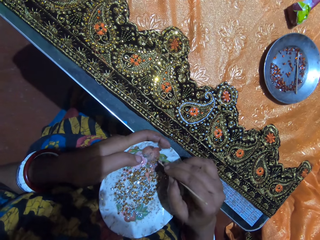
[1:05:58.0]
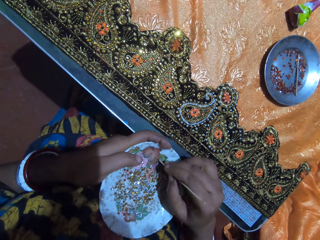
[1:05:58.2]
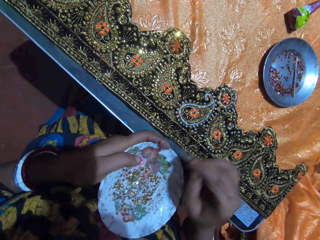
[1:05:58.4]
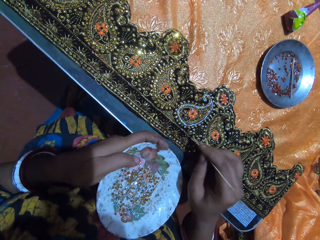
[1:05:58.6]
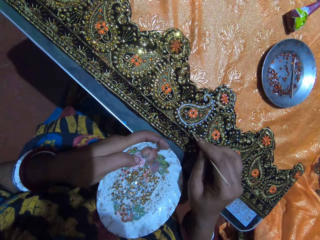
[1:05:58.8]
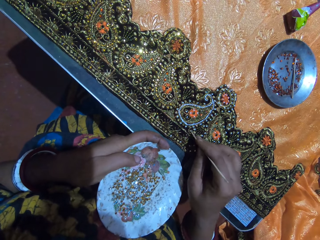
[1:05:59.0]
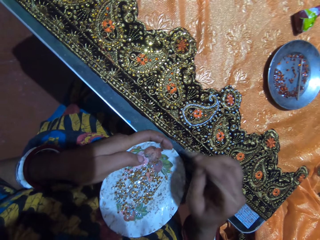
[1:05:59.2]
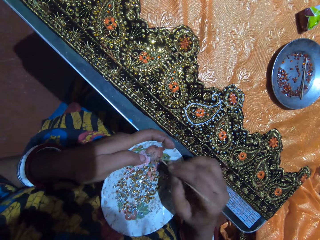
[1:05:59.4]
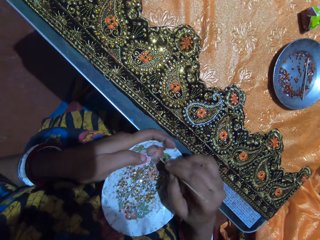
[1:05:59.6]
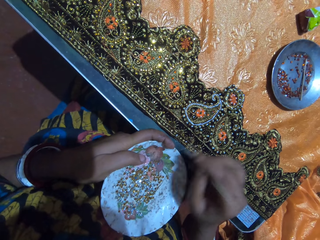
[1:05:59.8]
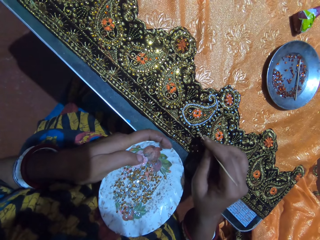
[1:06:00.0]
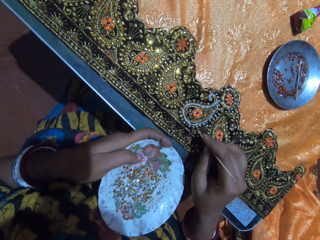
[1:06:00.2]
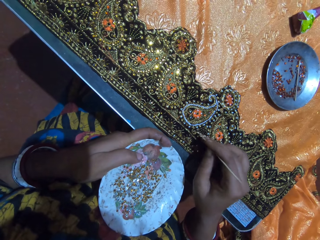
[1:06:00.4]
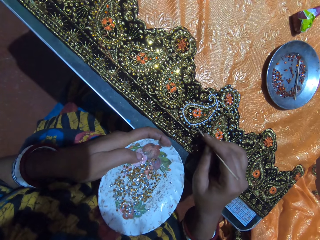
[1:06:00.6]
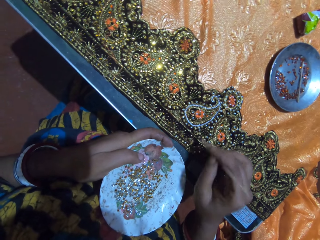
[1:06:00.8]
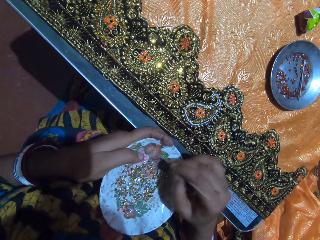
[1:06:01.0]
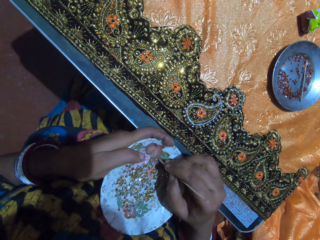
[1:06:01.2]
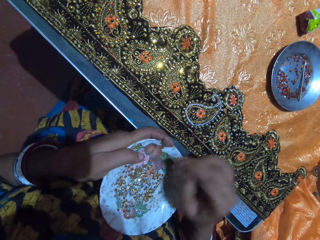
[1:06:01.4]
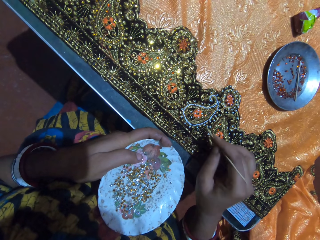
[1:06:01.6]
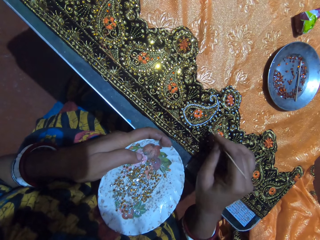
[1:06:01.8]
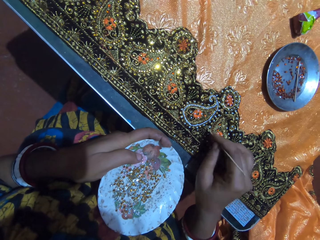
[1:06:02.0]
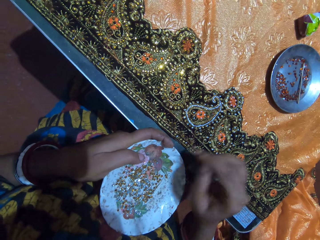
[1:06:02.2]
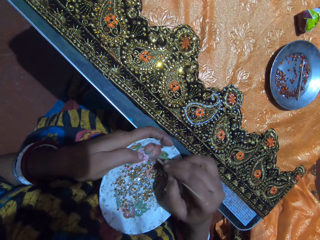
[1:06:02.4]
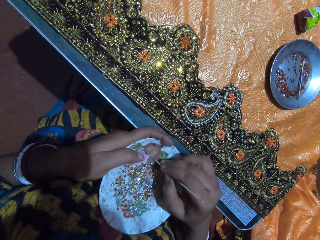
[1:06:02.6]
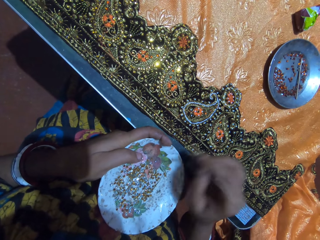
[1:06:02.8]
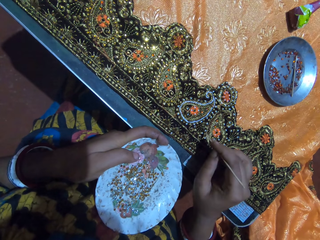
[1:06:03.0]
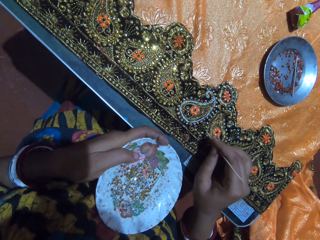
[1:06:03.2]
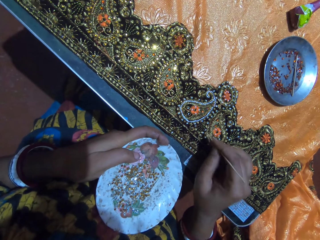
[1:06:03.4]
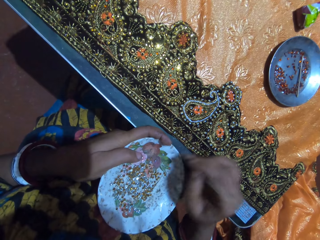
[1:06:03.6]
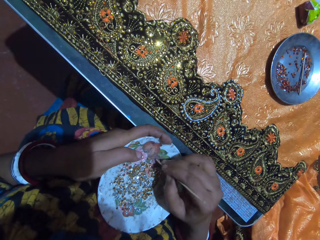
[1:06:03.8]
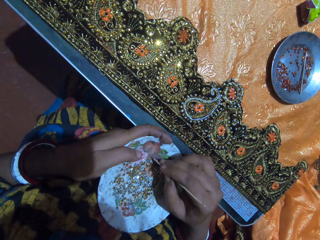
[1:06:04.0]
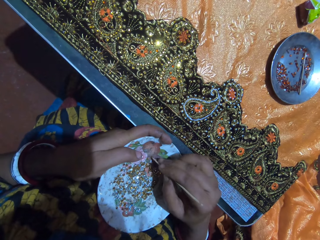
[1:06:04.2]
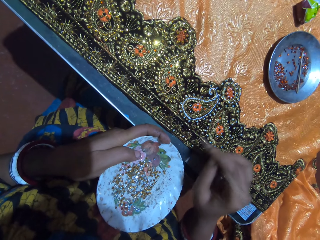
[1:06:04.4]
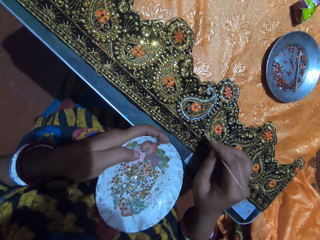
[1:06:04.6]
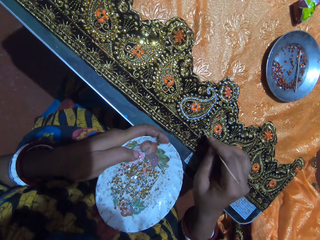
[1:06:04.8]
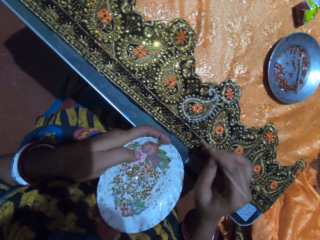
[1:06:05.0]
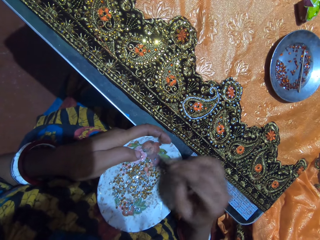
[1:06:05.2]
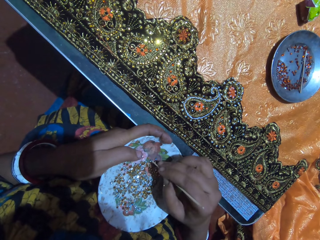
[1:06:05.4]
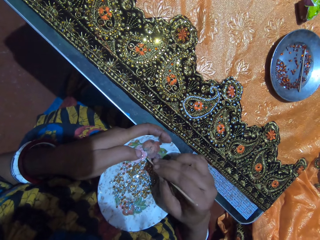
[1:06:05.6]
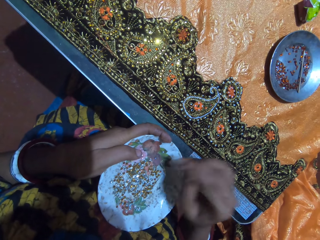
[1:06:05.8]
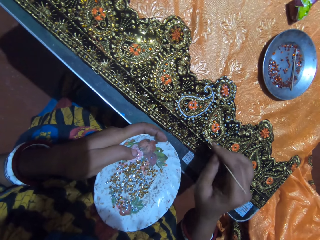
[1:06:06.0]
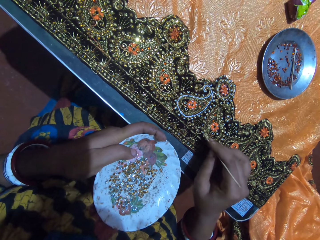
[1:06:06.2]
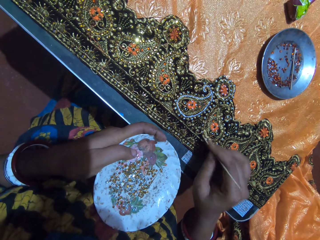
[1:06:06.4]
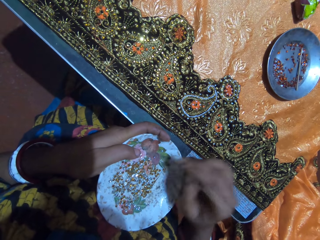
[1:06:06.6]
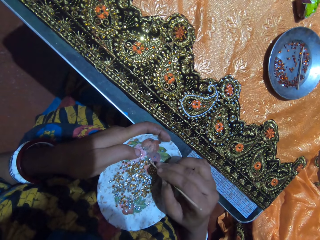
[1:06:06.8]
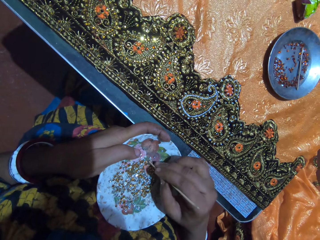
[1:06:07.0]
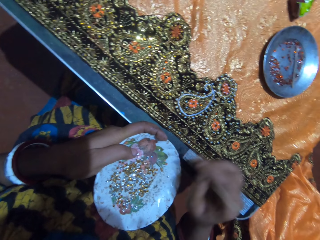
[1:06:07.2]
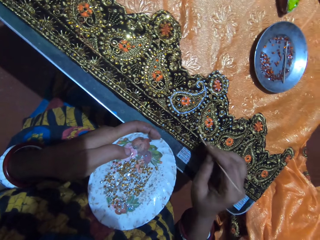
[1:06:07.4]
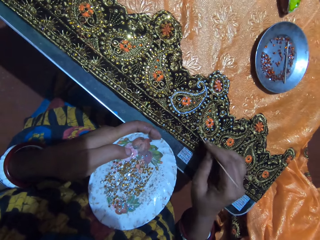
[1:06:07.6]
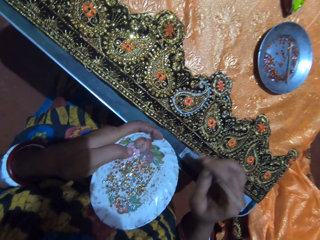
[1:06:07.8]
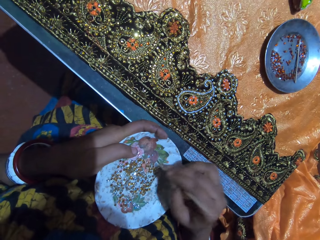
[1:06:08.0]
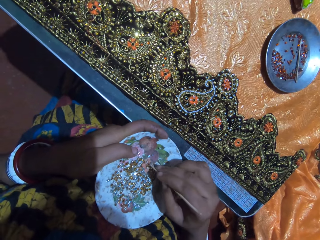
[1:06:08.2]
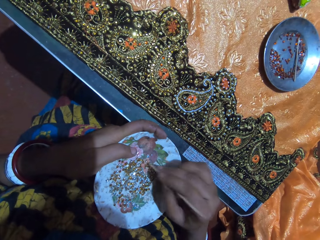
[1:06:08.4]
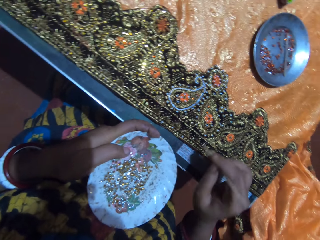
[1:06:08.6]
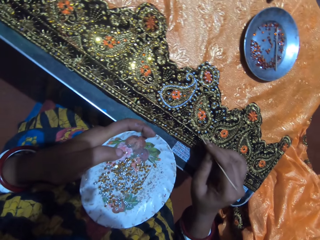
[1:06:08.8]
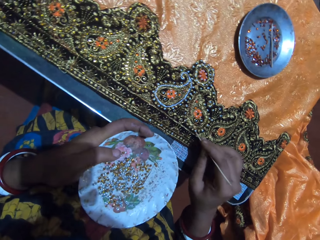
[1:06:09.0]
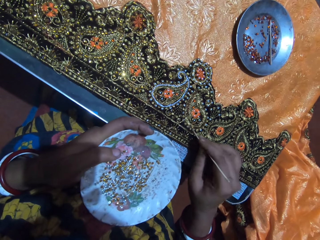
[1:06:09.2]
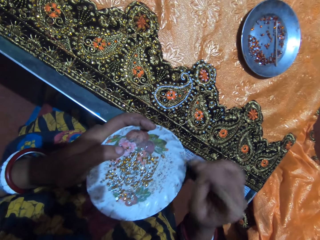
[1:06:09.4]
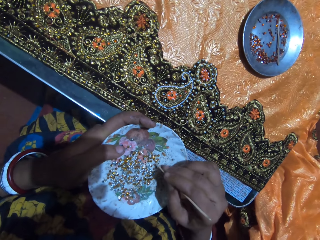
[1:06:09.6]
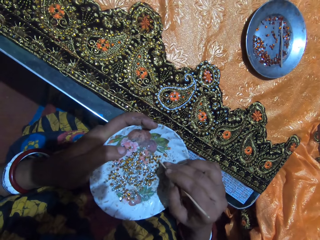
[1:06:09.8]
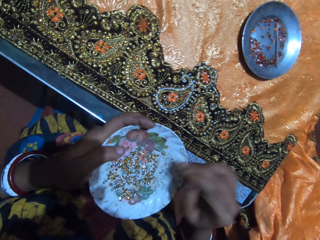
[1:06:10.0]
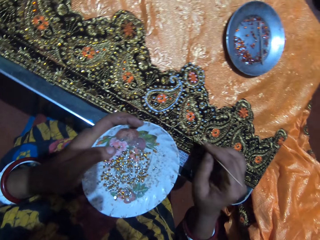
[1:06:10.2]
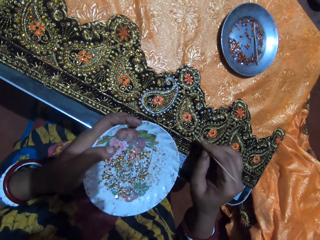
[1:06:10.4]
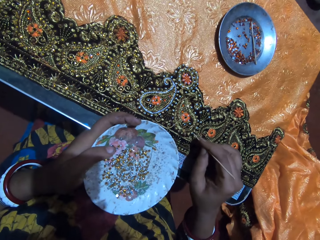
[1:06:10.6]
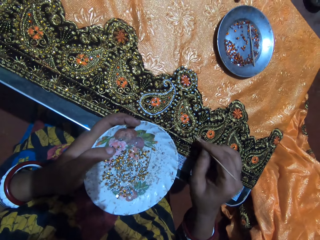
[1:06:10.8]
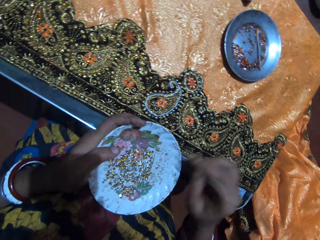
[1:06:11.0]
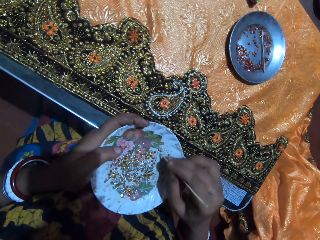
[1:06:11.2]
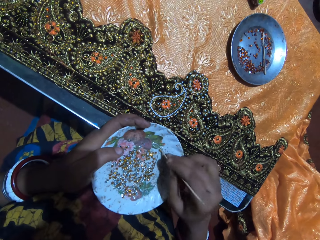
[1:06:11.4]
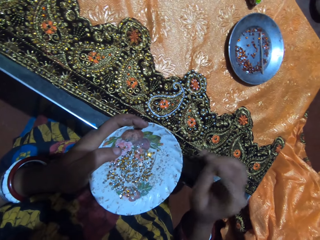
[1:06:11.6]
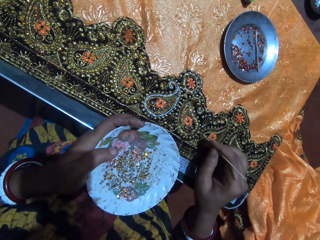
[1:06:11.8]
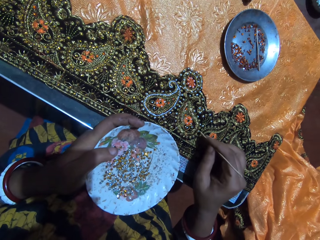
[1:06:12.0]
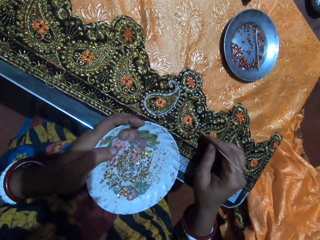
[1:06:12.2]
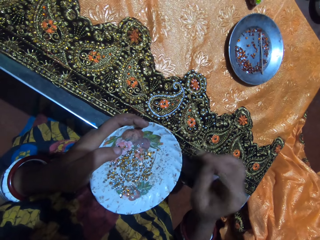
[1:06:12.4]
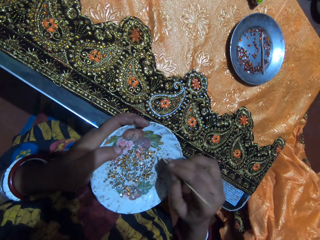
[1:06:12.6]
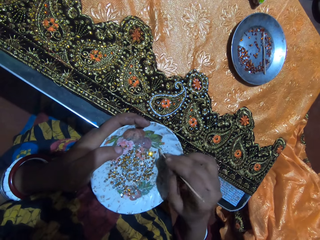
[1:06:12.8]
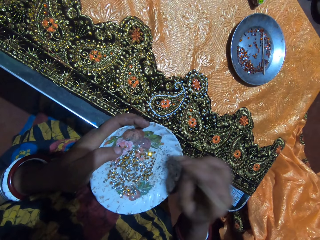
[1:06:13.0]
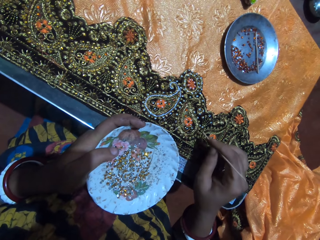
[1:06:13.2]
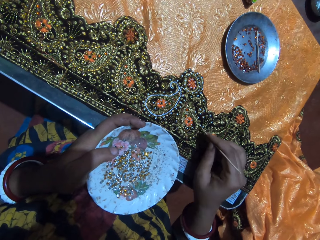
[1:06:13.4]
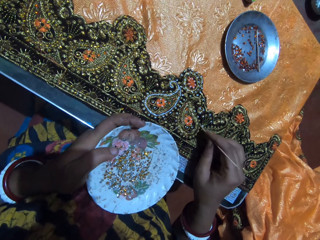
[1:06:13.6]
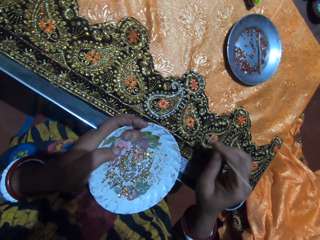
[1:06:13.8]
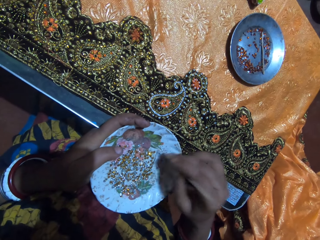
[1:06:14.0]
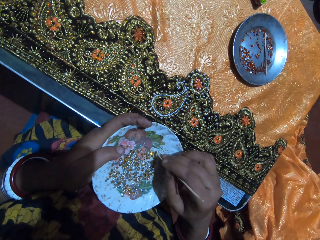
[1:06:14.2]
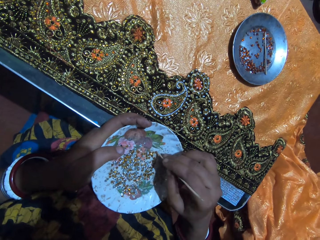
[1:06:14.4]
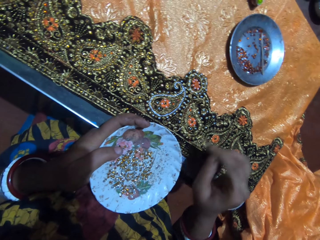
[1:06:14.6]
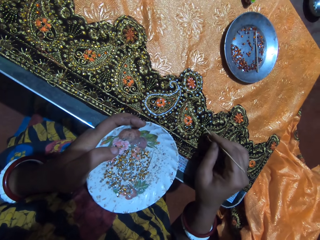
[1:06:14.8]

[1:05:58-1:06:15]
The camera wearer picks a crystal from the plate with the stick in her right hand. She puts the crystal on the glued part of the fabric with the stick in her right hand. She picks a crystal from the plate with the stick in her right hand. She puts the crystal on the glued part of the fabric with the stick in her right hand. She picks a crystal from the plate with the stick in her right hand. She puts the crystal on the glued part of the fabric with the stick in her right hand. She picks a crystal from the plate with the stick in her right hand. She puts the crystal on the glued part of the fabric with the stick in her right hand. She picks a crystal from the plate with the stick in her right hand. She puts the crystal on the glued part of the fabric with the stick in her right hand. She picks a crystal from the plate with the stick in her right hand. She puts the crystal on the glued part of the fabric with the stick in her right hand. She picks a crystal from the plate with the stick in her right hand. She puts the crystal on the glued part of the fabric with the stick in her right hand. She picks a crystal from the plate with the stick in her right hand. She puts the crystal on the glued part of the fabric with the stick in her right hand. She picks a crystal from the plate with the stick in her right hand. She puts the crystal on the glued part of the fabric with the stick in her right hand. She picks a crystal from the plate with the stick in her right hand. She puts the crystal on the glued part of the fabric with the stick in her right hand. She picks a crystal from the plate with the stick in her right hand. She puts the crystal on the glued part of the fabric with the stick in her right hand. She picks a crystal from the plate with the stick in her right hand.

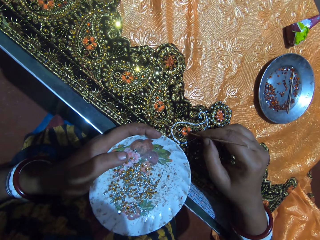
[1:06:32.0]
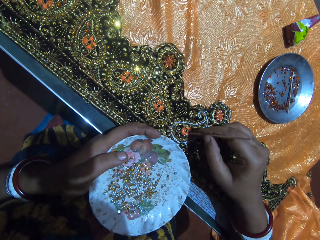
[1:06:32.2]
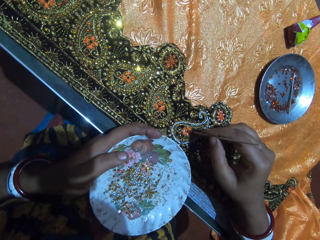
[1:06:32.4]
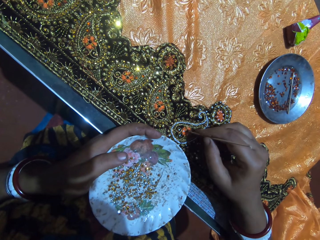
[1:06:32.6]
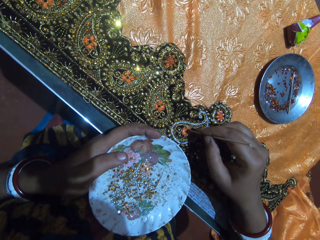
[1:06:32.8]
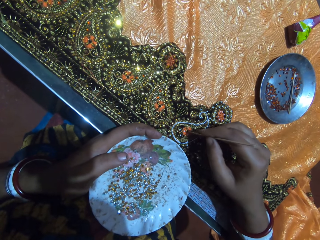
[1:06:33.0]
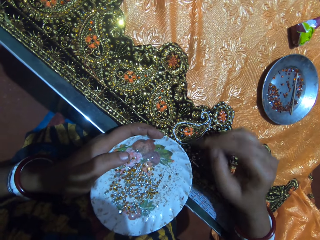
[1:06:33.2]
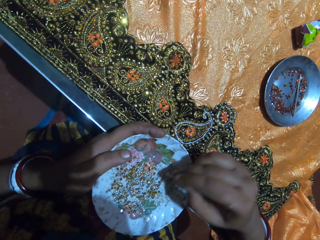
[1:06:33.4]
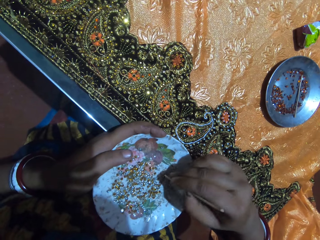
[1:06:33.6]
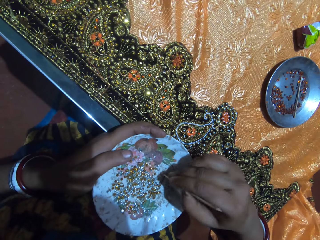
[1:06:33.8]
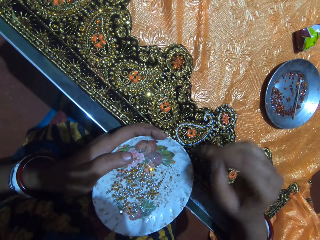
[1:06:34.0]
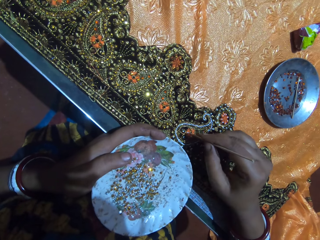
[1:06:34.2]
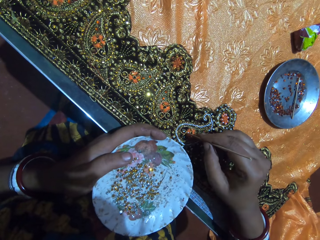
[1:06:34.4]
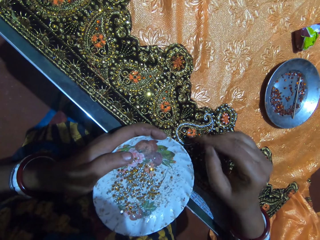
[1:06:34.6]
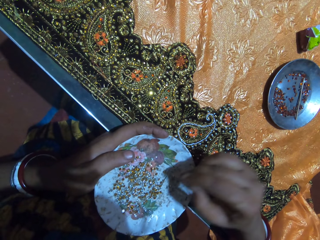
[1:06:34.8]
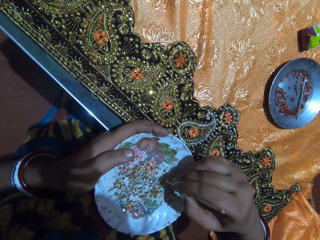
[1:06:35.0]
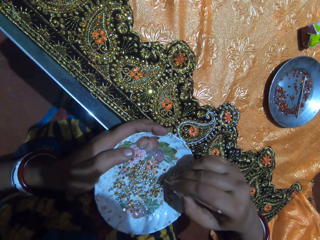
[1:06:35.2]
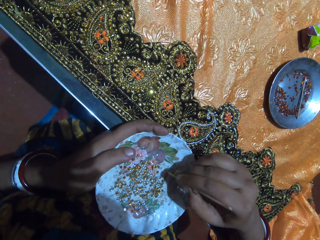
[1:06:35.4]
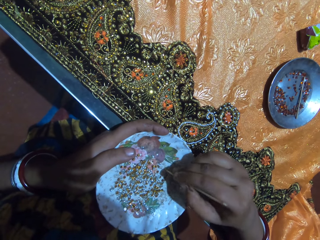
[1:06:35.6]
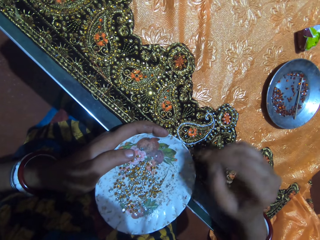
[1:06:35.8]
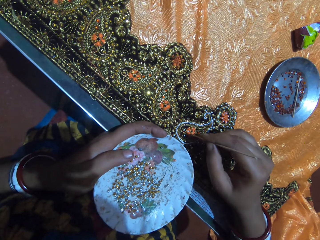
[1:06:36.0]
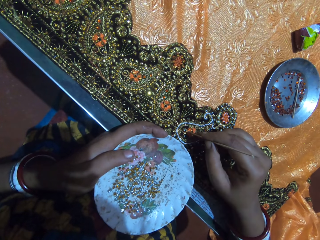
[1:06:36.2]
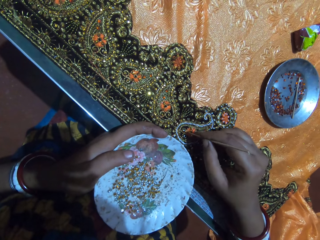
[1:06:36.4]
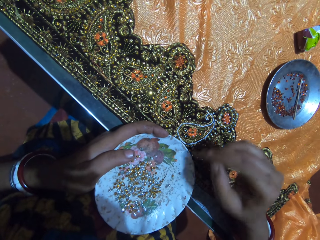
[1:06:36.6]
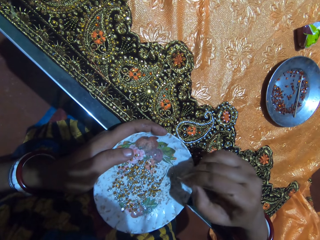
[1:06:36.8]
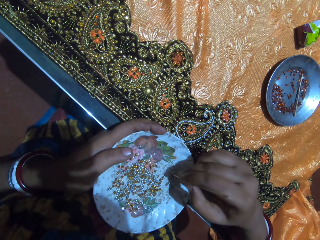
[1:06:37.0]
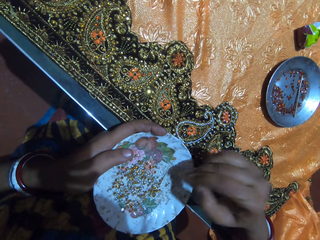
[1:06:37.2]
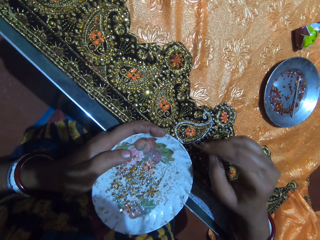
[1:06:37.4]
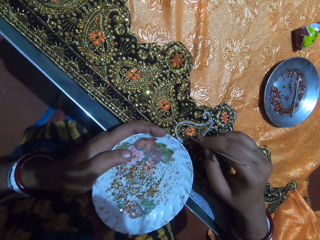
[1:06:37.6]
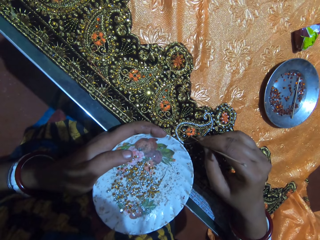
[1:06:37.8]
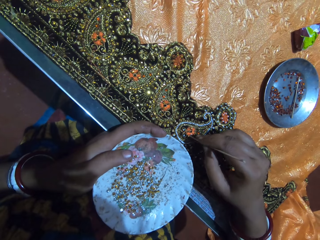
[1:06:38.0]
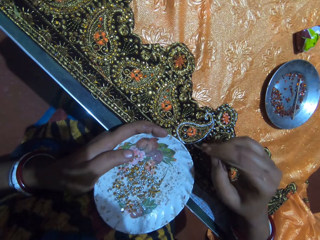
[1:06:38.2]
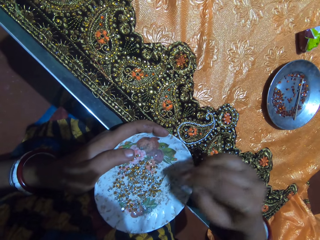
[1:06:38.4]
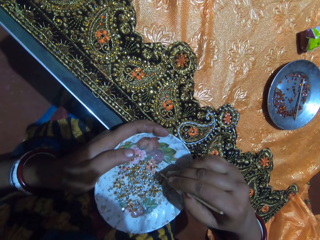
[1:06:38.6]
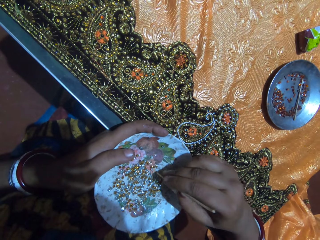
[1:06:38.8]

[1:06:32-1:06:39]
The camera wearer picks a crystal from the plate with the stick in her right hand. She puts the crystal on the glued part of the fabric with the stick in her right hand. She picks a crystal from the plate with the stick in her right hand. She puts the crystal on the glued part of the fabric with the stick in her right hand. She picks a crystal from the plate with the stick in her right hand. She puts the crystal on the glued part of the fabric with the stick in her right hand.
